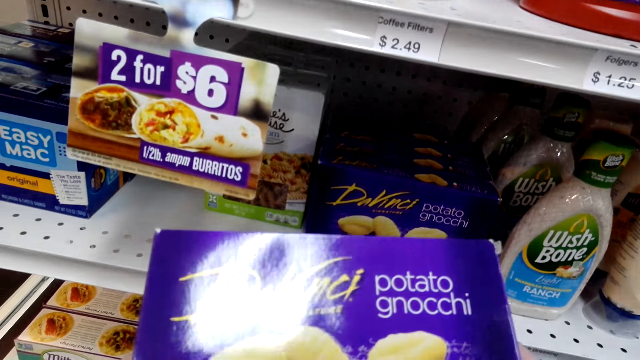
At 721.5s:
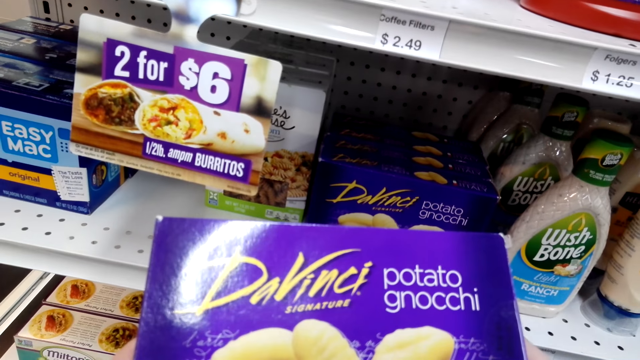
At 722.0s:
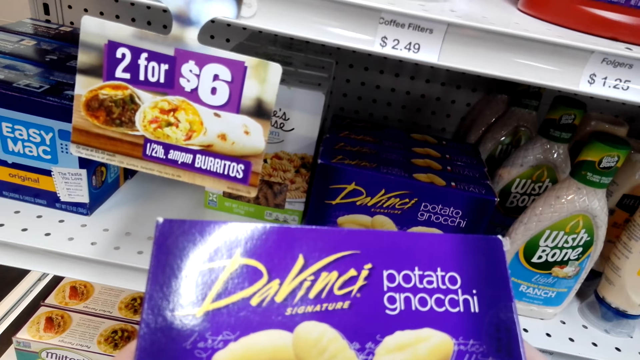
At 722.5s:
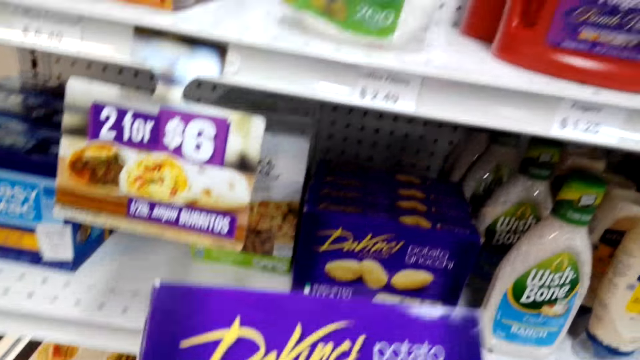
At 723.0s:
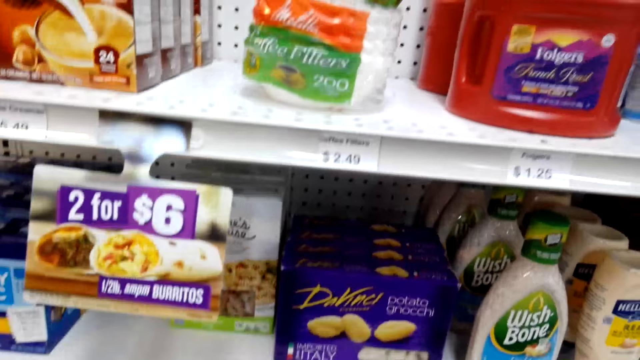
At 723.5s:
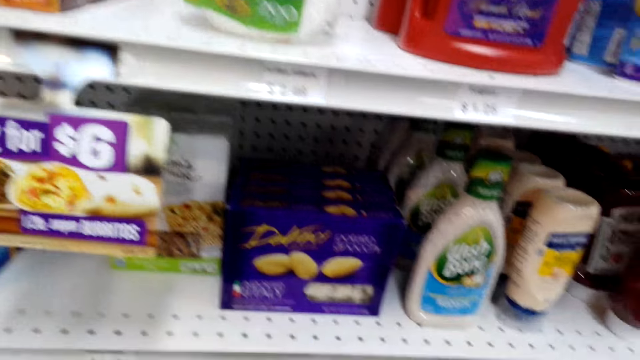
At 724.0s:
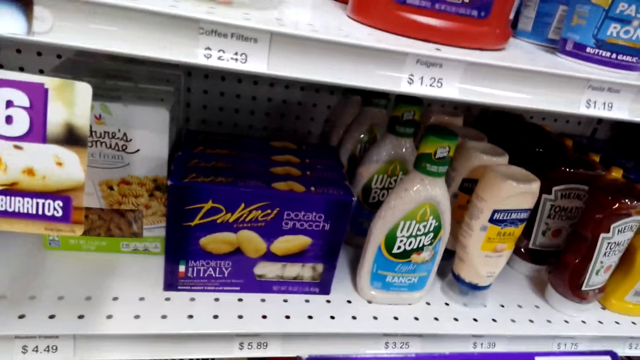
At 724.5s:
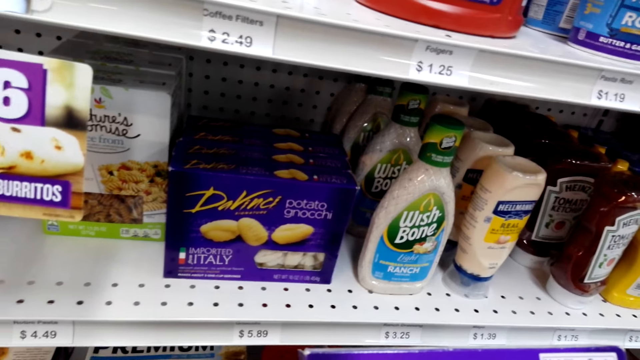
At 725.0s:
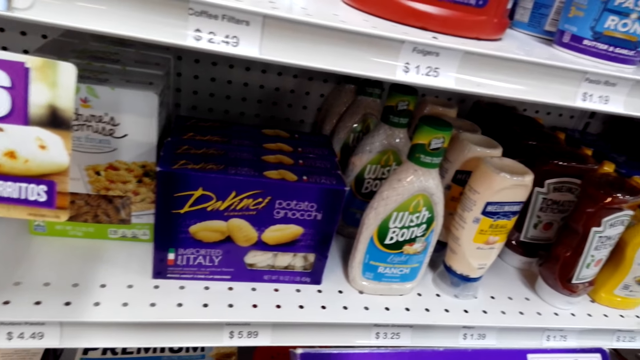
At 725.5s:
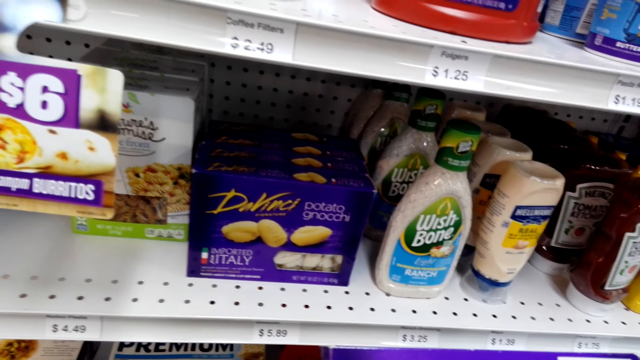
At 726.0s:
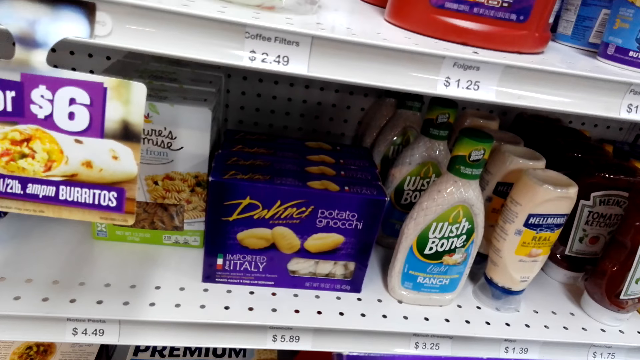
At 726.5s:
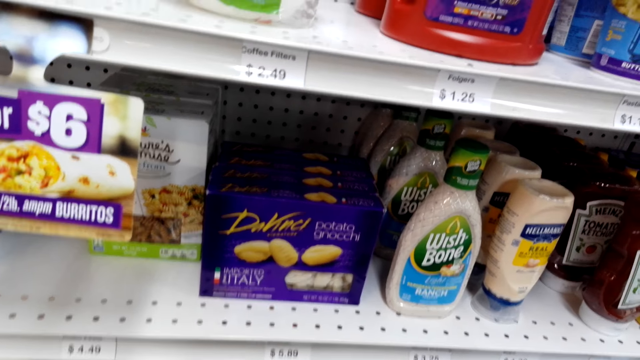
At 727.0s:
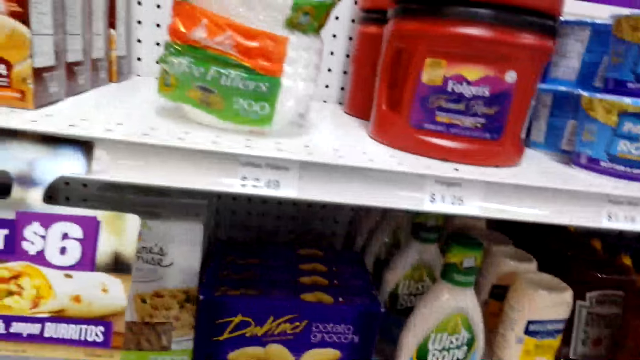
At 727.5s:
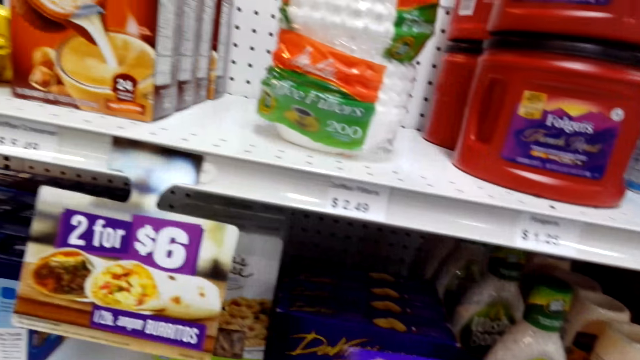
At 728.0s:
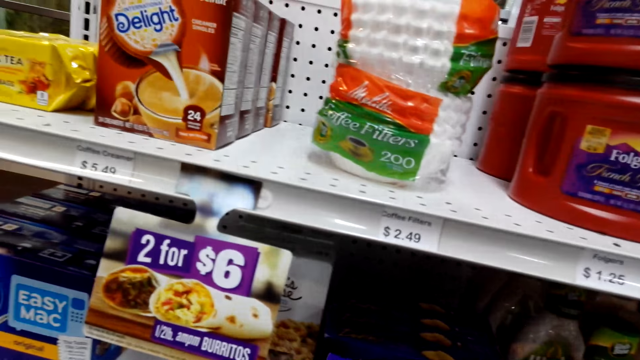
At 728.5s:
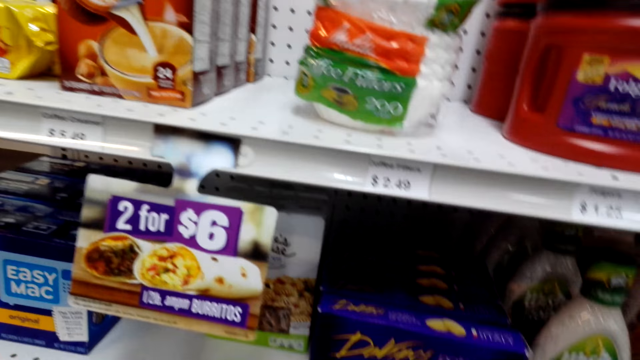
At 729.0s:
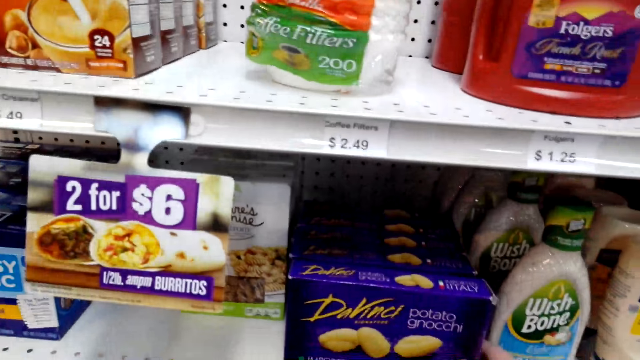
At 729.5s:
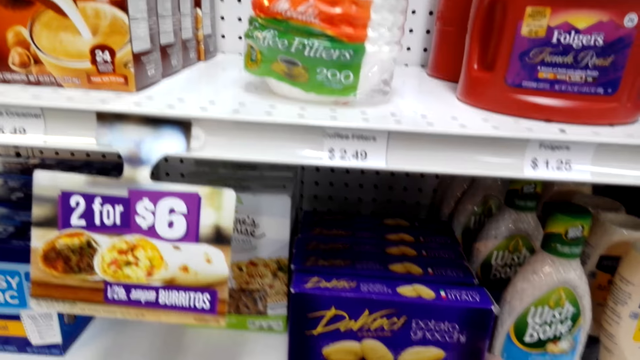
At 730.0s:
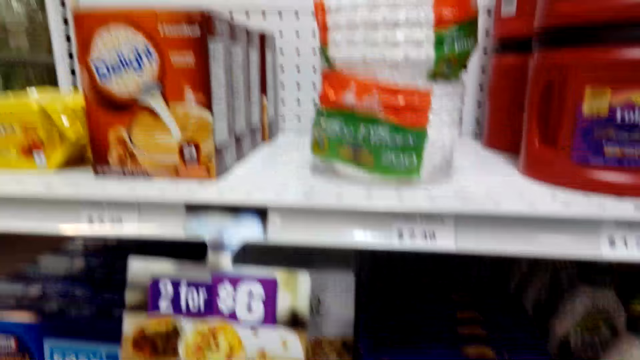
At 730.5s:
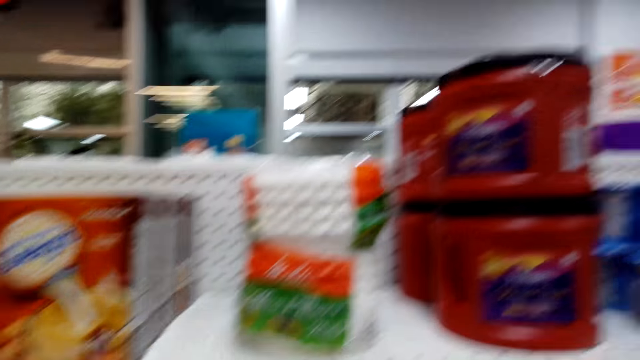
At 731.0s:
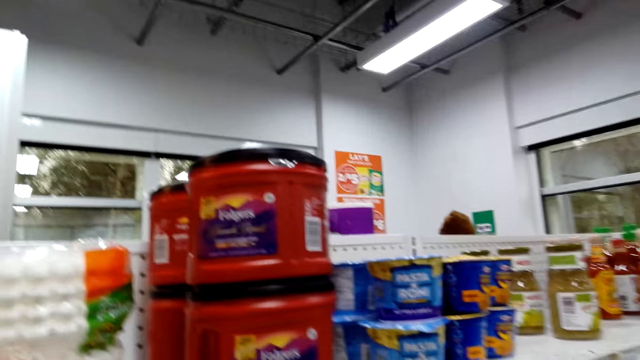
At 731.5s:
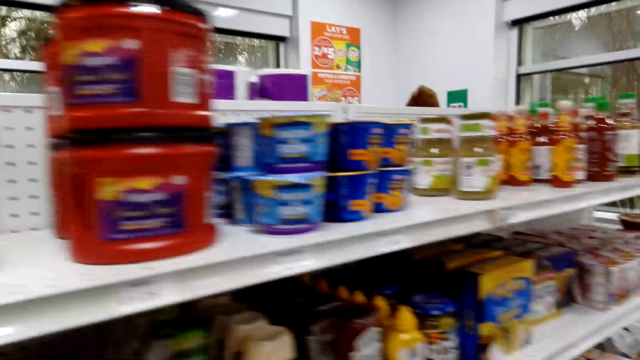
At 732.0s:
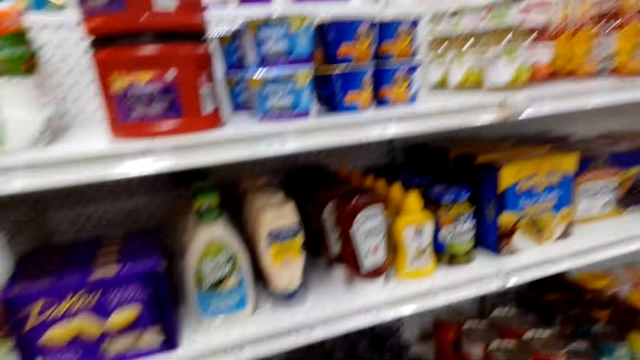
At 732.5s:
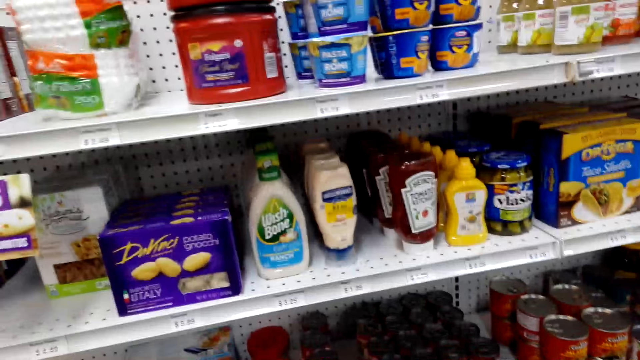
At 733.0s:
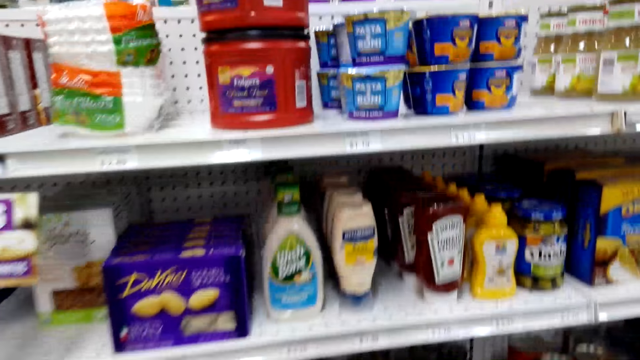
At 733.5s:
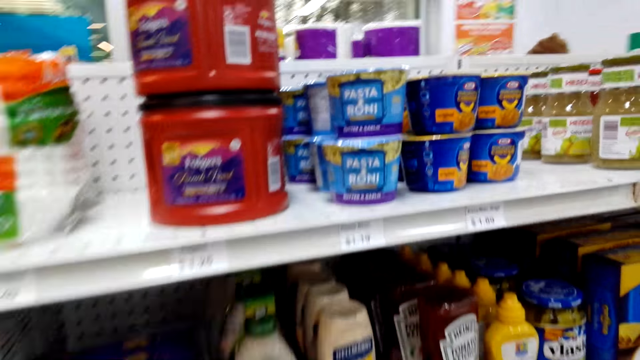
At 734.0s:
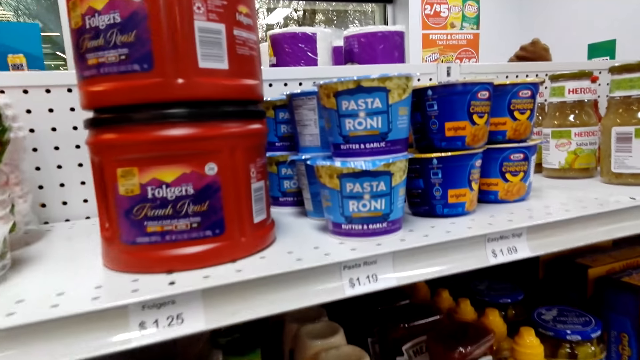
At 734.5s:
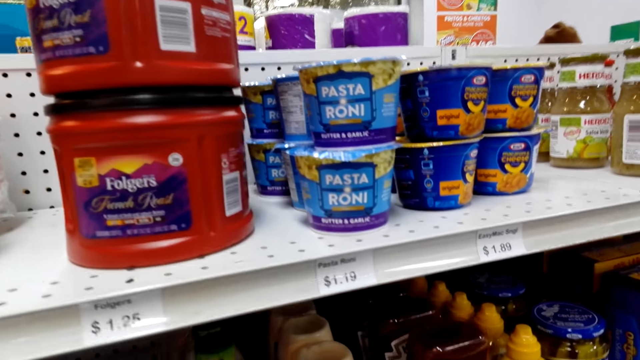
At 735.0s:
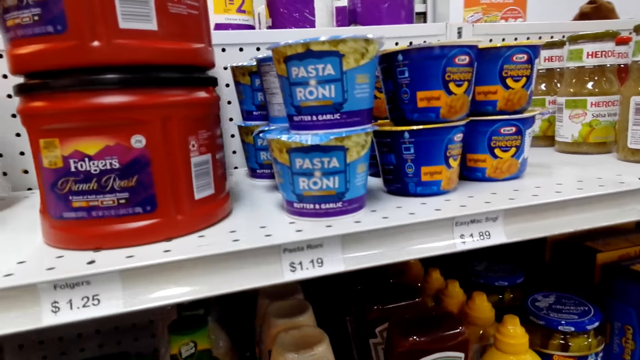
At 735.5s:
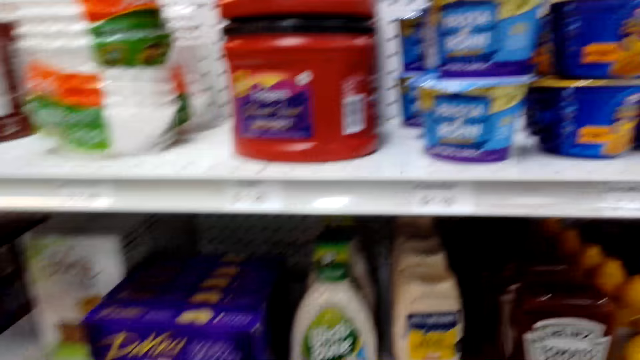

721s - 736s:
The camera wearer returns the packet of potato gnocchi back to the shelf. They look around. They look at the shelves.

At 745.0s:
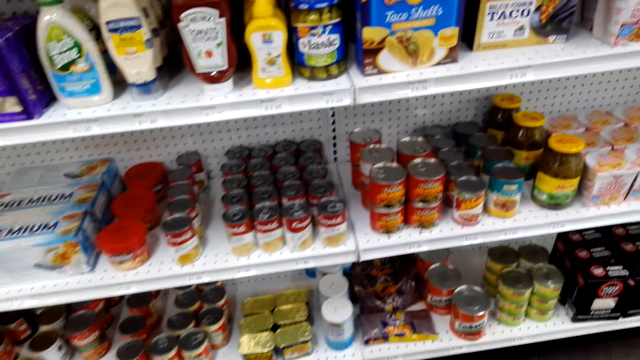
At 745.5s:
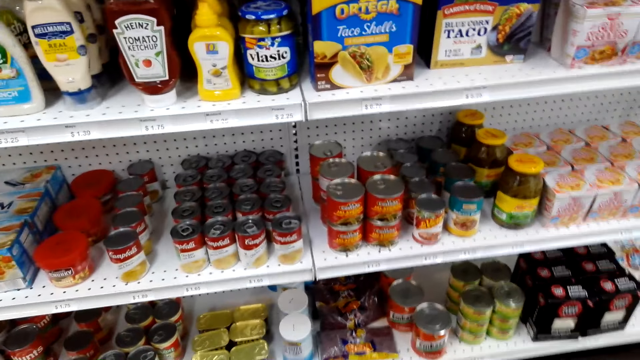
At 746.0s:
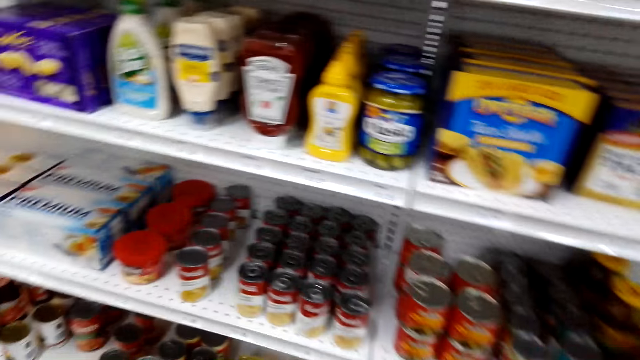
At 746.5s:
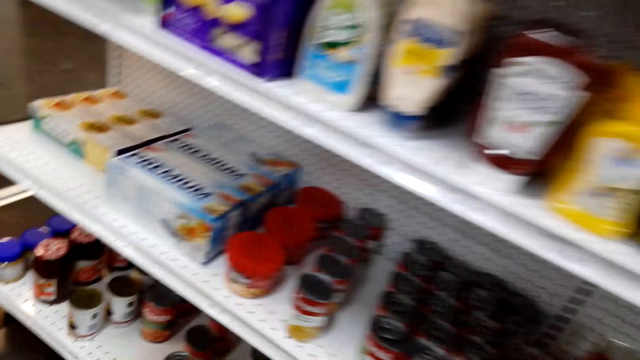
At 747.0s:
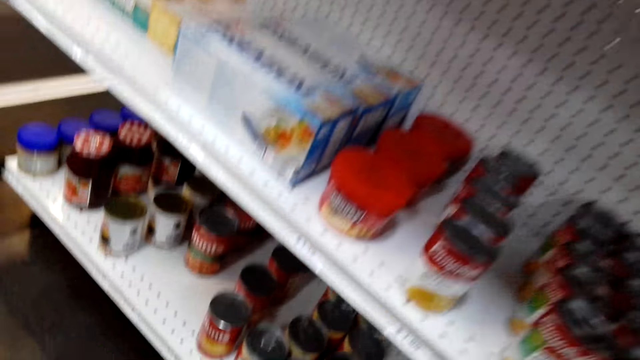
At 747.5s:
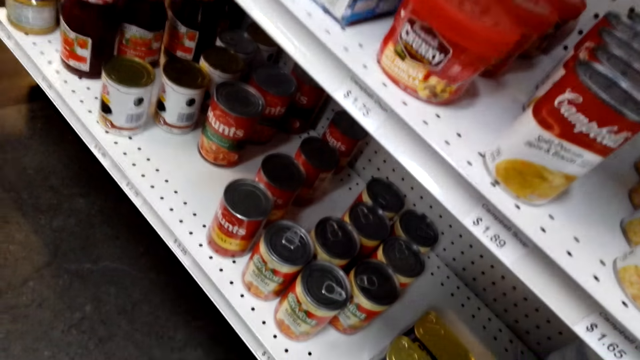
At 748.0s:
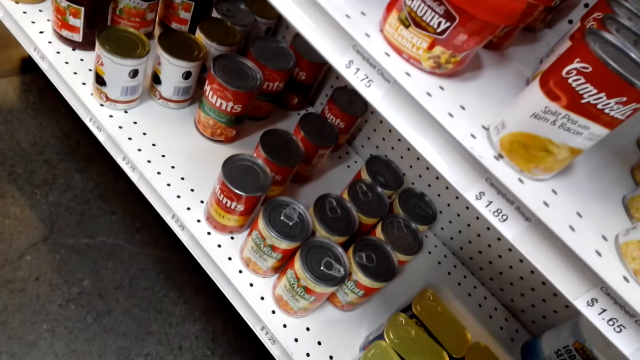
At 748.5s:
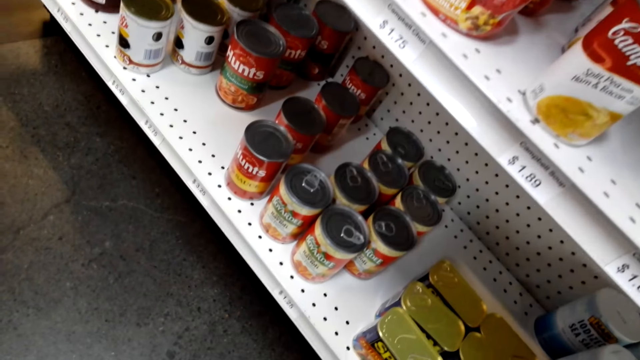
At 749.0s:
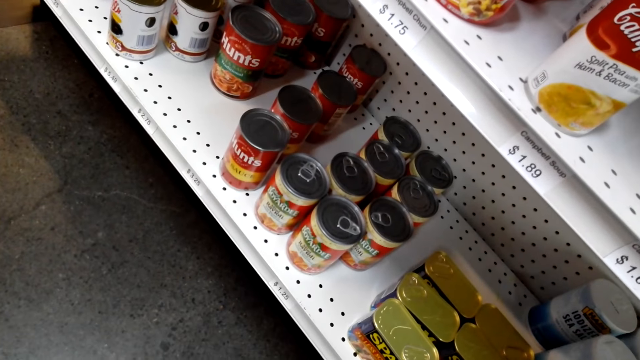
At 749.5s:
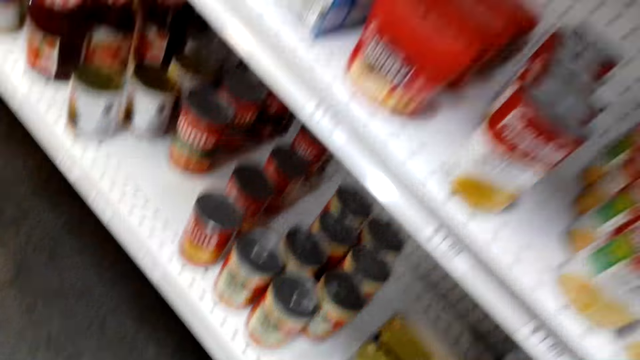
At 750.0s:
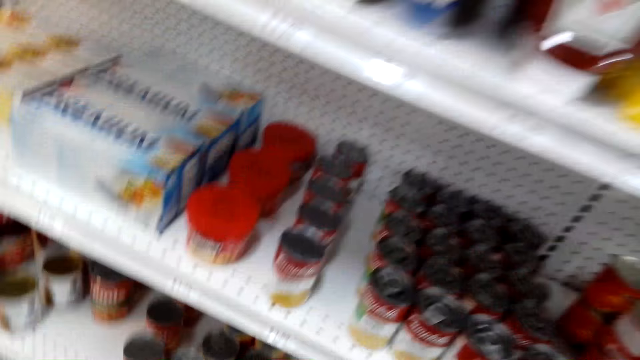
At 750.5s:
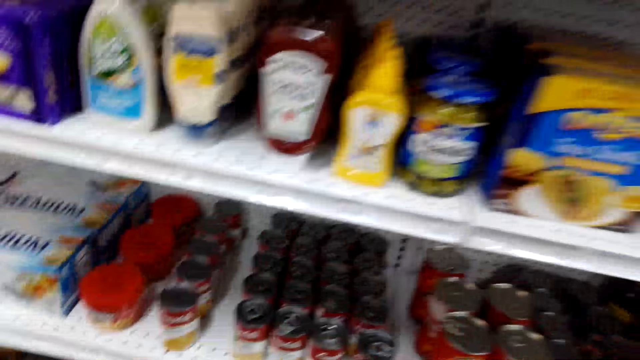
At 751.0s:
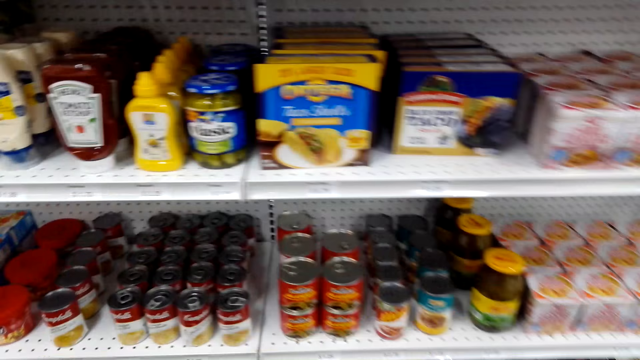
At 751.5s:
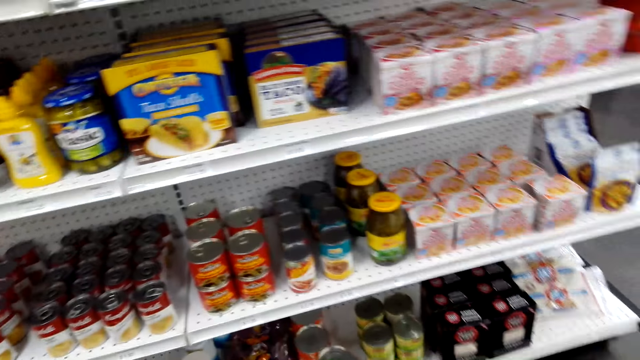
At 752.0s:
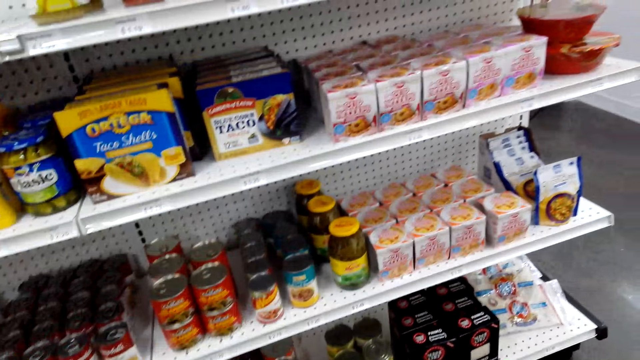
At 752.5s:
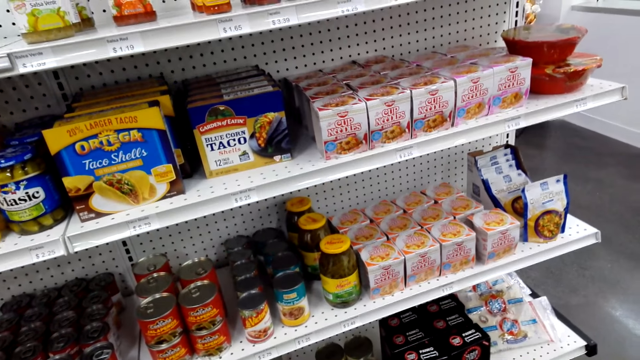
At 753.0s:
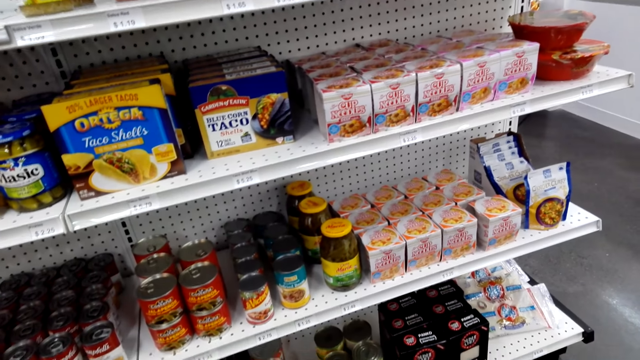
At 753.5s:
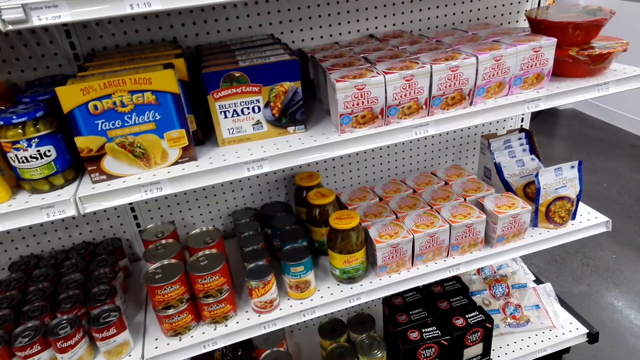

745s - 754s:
The camera wearer bends down. They rise up.
